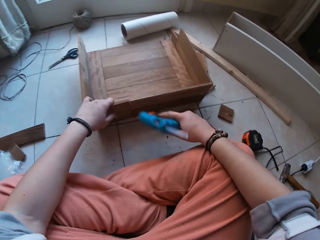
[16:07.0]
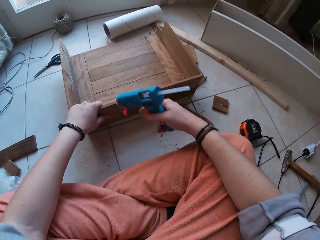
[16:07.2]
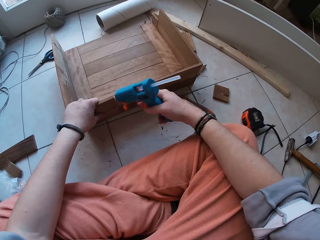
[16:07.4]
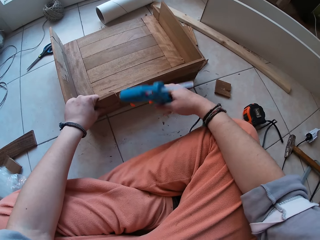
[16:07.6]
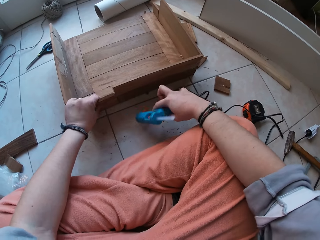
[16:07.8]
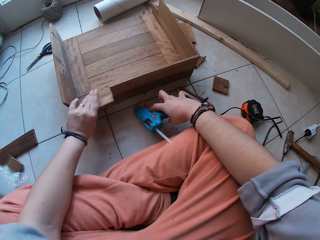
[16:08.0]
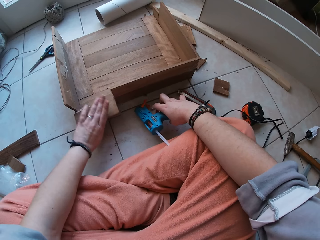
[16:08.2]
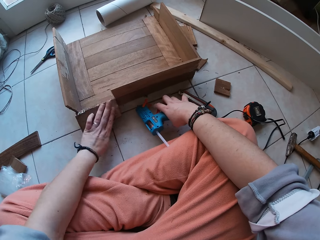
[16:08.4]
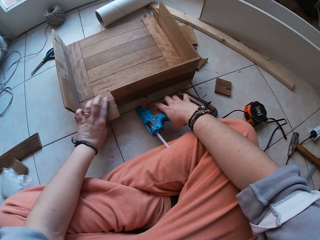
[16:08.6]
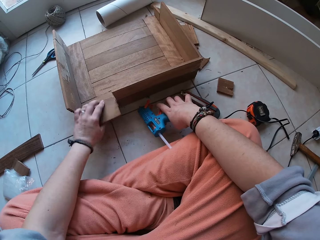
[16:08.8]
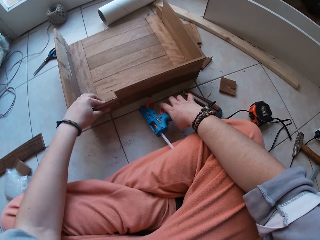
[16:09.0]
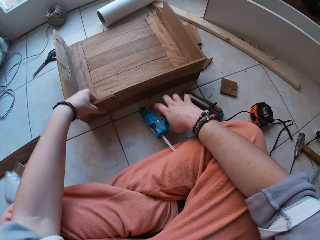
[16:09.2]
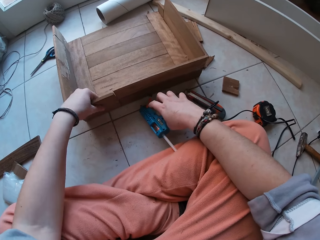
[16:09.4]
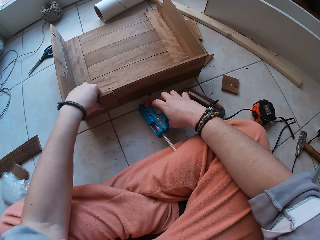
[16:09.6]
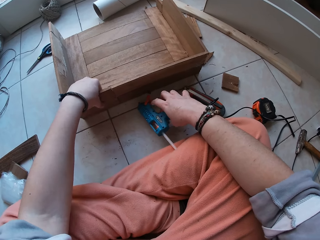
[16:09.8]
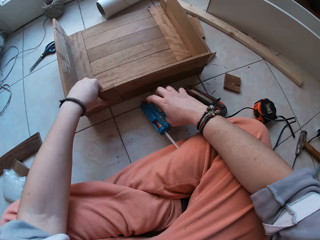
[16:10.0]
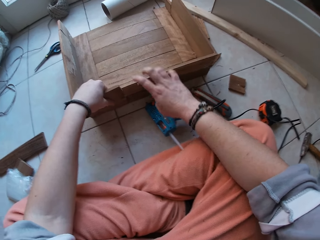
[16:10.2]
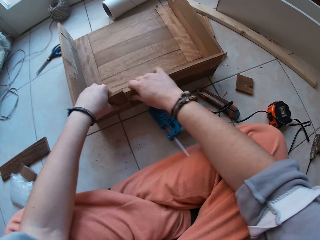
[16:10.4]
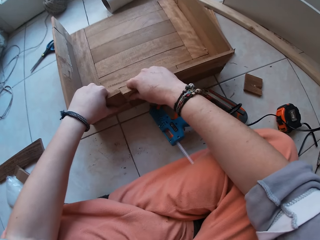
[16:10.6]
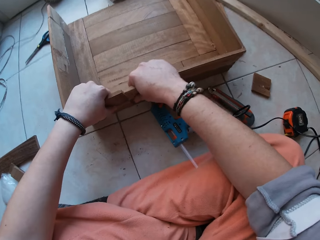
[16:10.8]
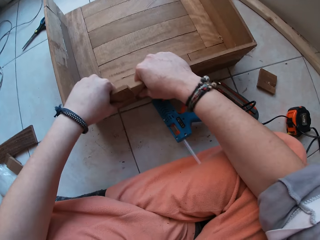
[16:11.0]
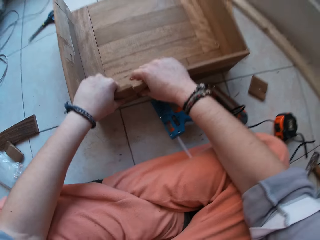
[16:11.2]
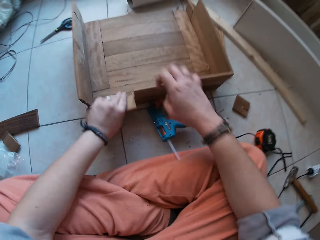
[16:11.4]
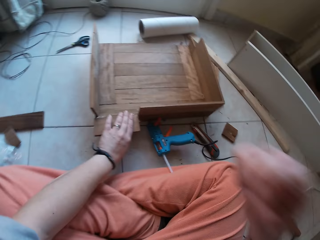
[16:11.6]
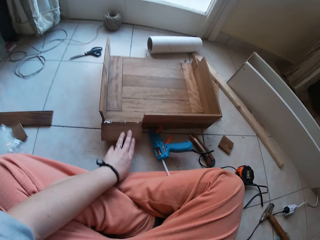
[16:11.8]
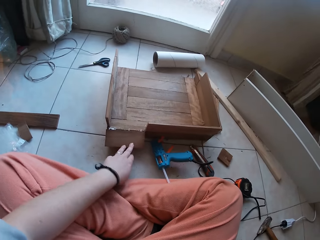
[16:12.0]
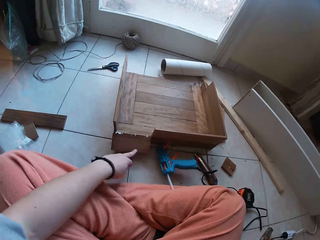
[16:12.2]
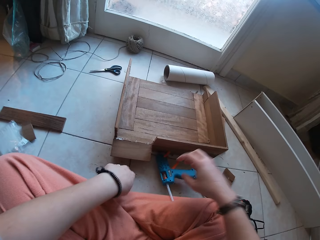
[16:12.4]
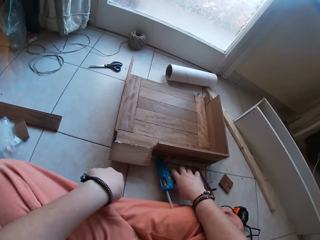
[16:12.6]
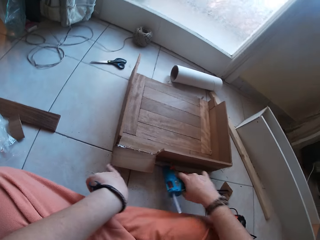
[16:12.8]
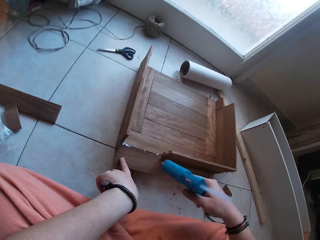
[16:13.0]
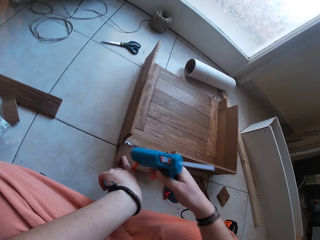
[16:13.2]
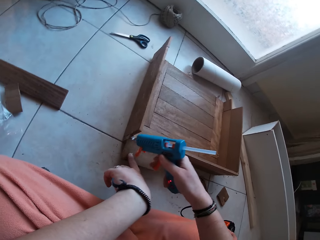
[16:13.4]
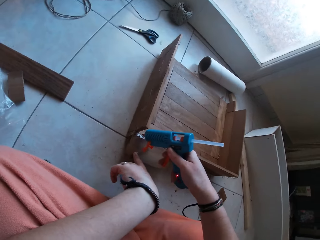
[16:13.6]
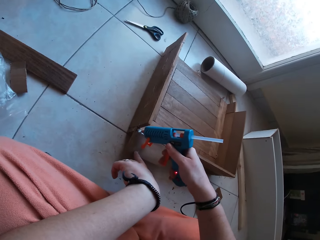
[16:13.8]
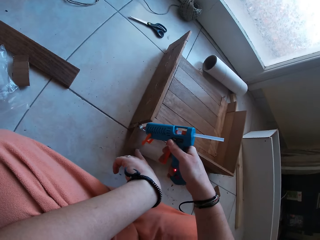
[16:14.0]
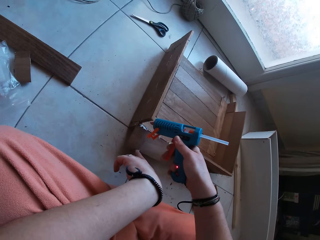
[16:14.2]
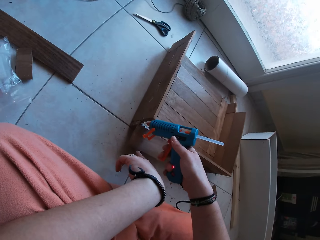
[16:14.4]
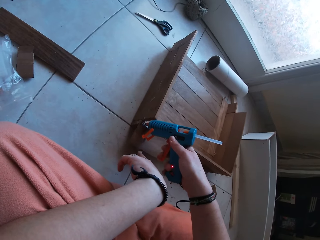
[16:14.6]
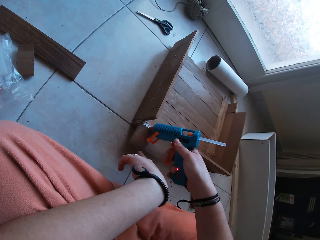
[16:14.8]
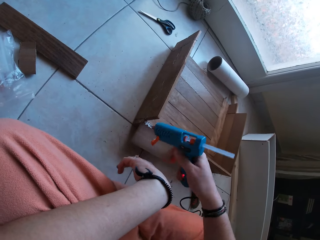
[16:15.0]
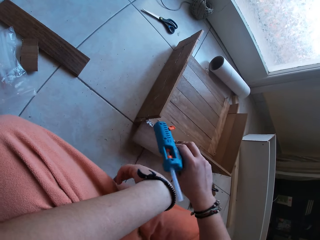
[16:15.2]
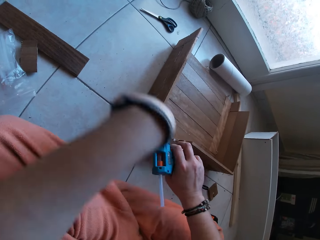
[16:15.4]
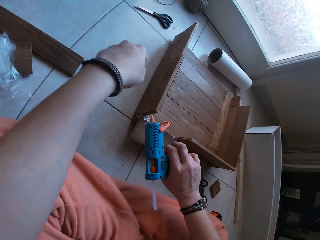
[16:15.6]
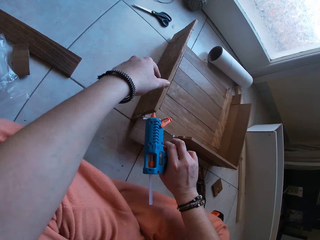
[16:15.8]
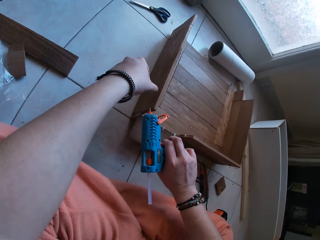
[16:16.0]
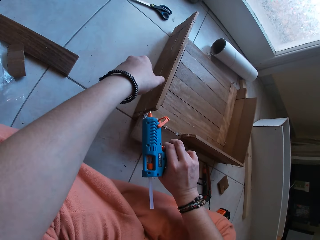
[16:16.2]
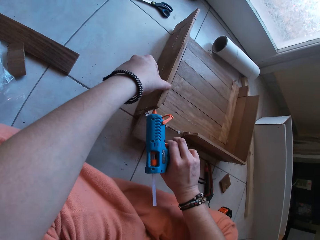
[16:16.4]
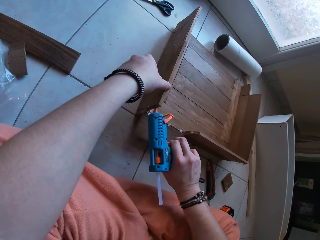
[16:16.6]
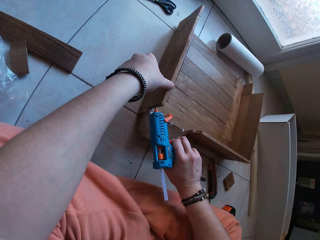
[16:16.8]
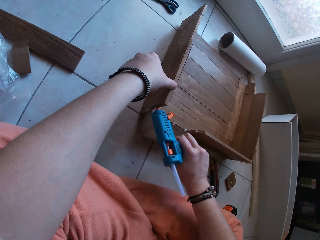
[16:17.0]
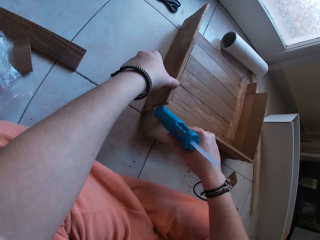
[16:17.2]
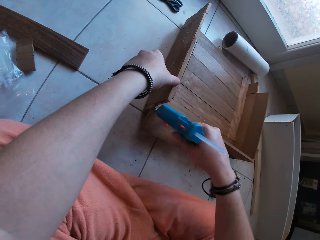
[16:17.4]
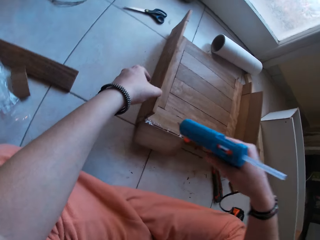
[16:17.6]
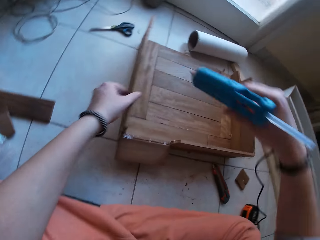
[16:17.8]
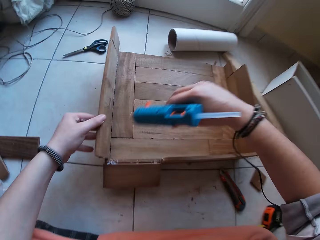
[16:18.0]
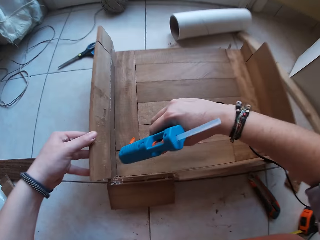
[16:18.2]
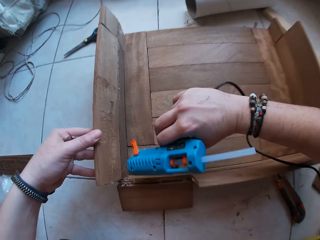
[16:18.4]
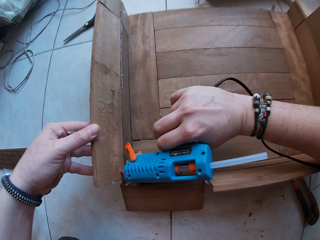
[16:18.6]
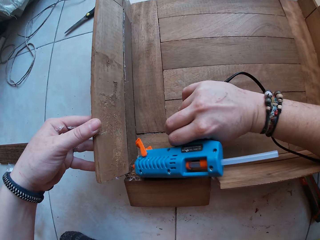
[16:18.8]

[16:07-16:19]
The camera wearer picks the glue gun from the floor with his right hand. He drops the glue gun on the floor with his right hand. He bends the piece of wood on the box or furniture on the floor with his left hand. He touches the furniture. He picks the glue gun from the floor with his right hand. He puts glue on the box on the floor with the glue gun in his right hand.

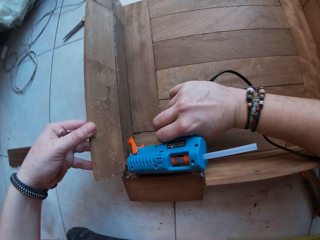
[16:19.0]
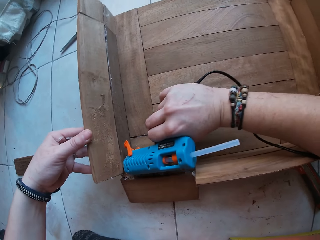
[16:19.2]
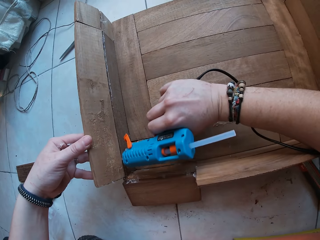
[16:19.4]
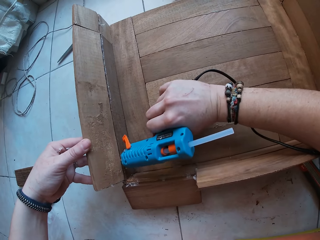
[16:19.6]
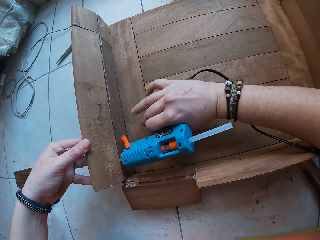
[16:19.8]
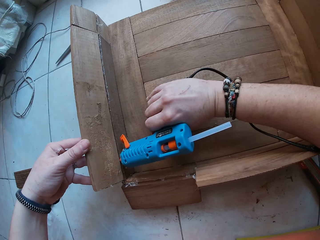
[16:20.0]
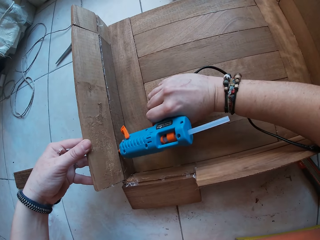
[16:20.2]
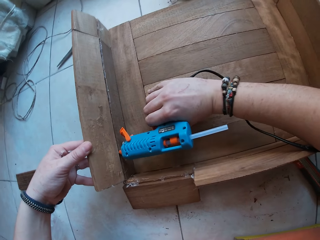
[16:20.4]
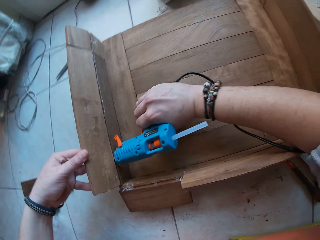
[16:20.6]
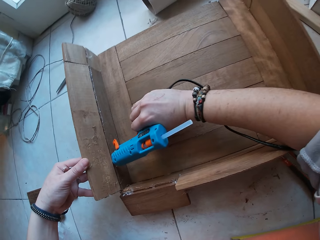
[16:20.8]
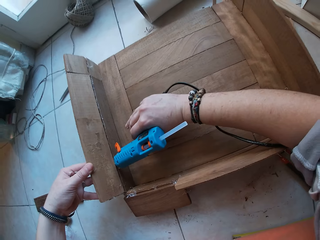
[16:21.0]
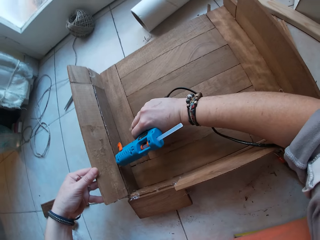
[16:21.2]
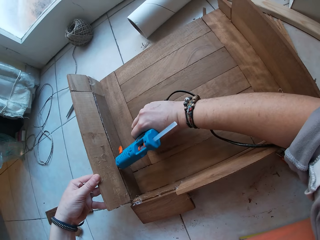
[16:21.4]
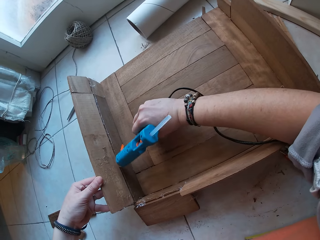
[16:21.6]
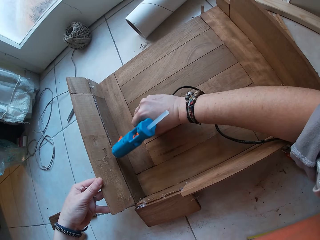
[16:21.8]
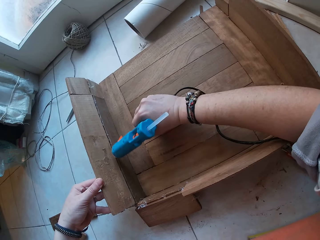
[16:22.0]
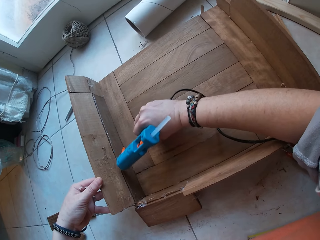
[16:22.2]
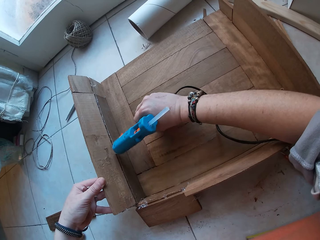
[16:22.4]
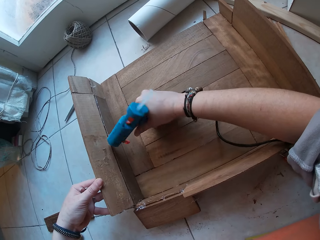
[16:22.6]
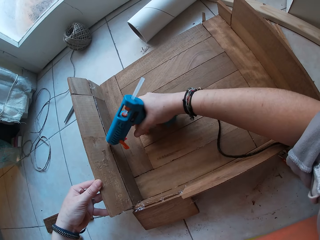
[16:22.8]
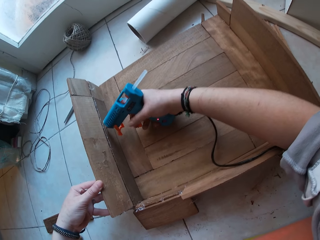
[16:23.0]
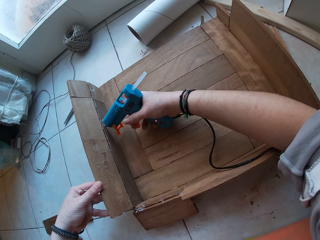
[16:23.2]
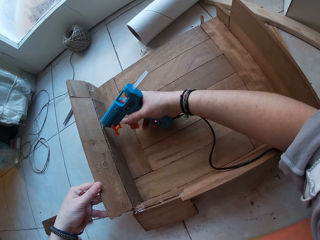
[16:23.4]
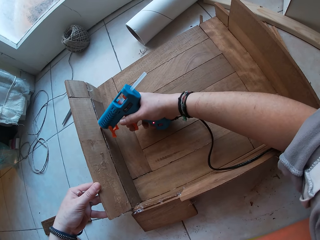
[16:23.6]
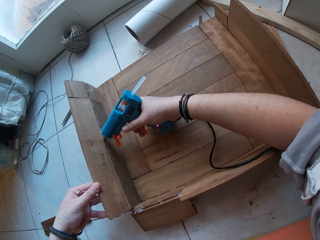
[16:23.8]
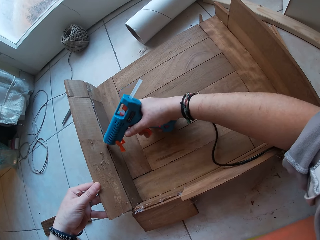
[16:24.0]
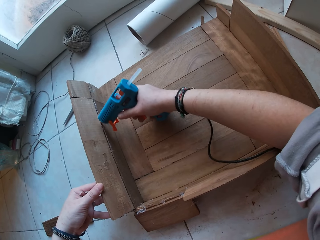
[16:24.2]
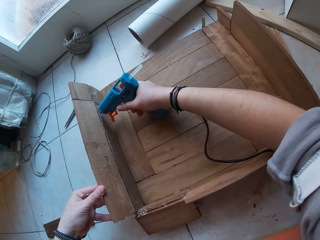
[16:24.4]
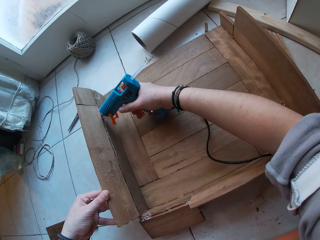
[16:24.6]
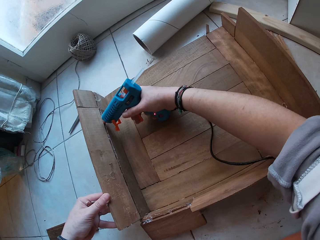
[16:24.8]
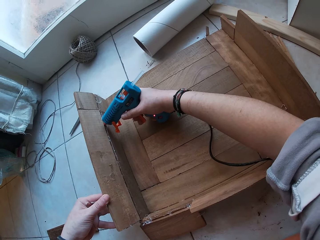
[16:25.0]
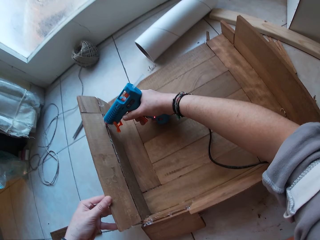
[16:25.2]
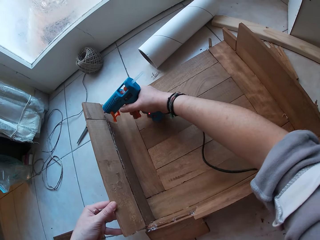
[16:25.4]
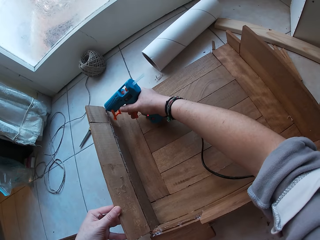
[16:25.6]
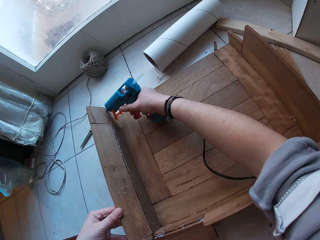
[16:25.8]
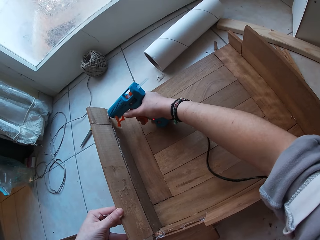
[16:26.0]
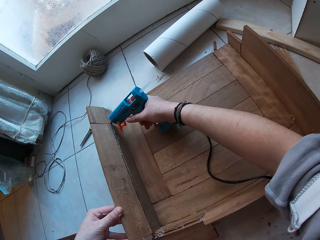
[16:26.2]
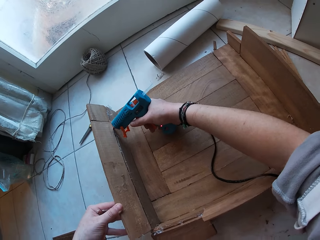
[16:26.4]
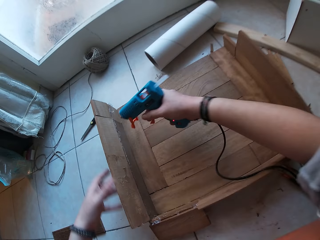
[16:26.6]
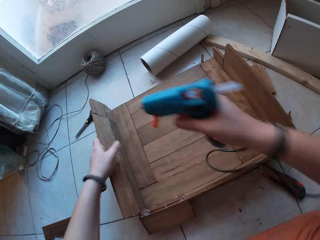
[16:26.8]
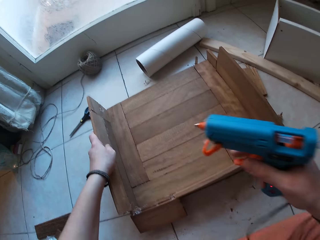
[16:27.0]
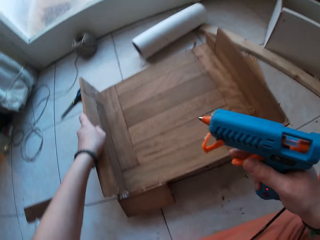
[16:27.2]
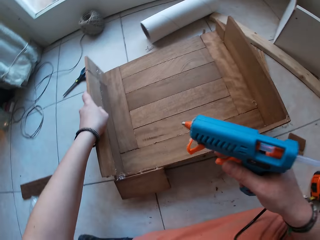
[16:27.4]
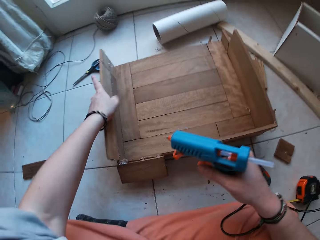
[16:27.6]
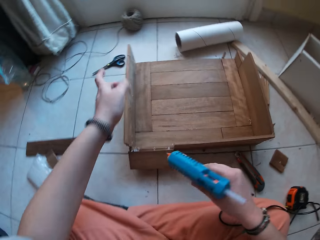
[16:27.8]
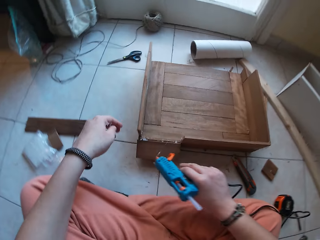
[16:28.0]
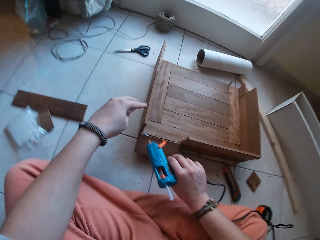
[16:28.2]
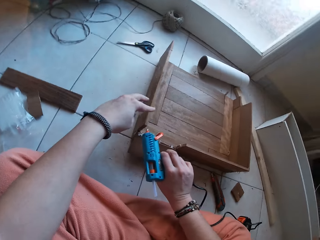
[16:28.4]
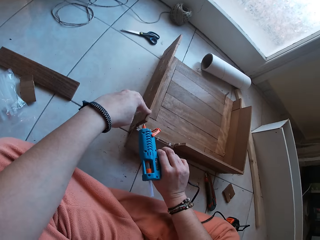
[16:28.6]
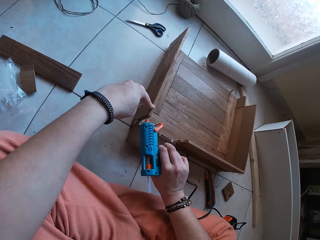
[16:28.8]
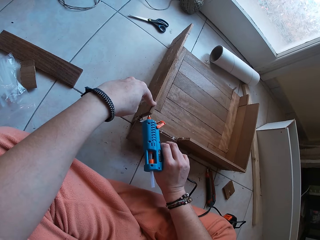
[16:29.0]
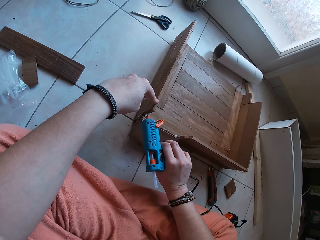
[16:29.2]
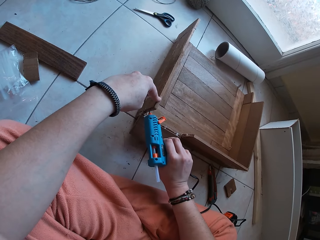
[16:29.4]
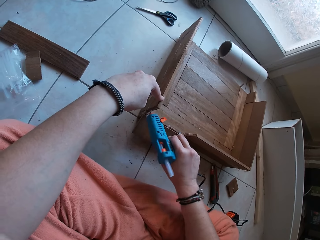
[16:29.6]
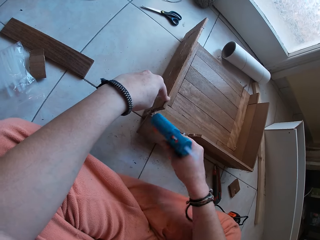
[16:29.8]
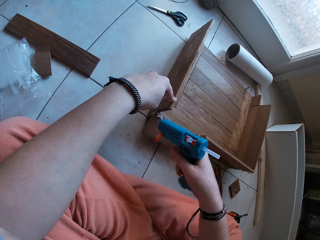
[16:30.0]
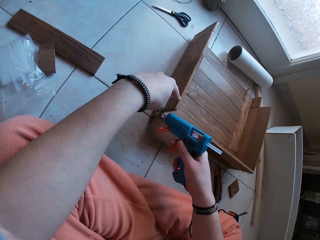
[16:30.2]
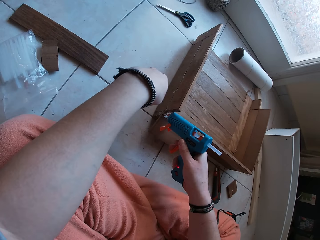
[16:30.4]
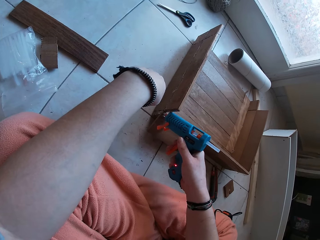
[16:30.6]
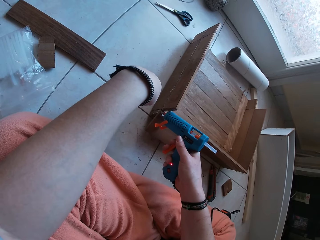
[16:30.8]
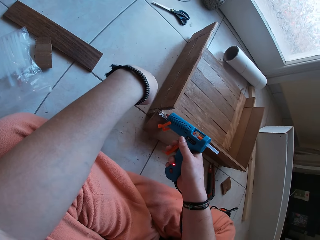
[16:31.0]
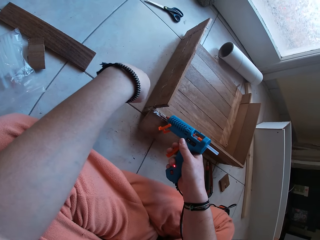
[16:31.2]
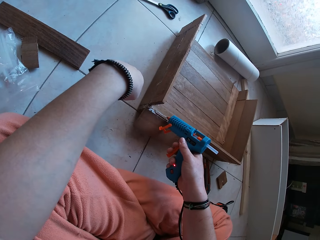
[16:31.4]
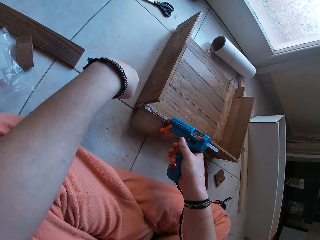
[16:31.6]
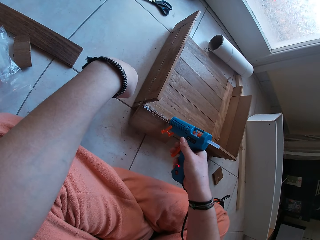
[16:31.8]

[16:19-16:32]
The camera wearer presses down the part of the box on the floor with his left hand. He puts glue on the box on the floor with the glue gun in his right hand.
